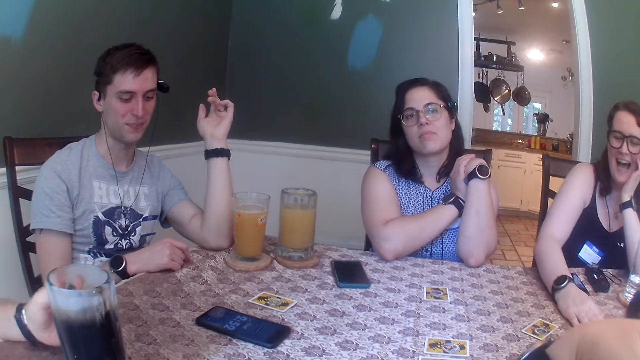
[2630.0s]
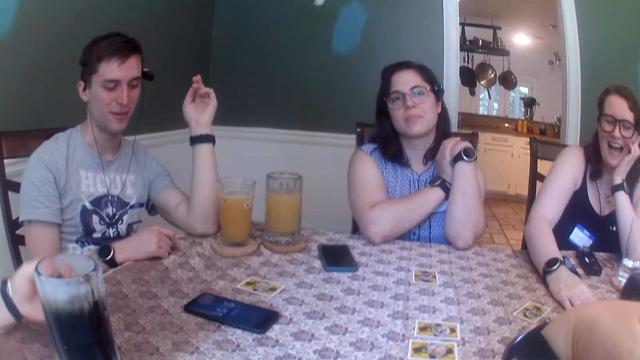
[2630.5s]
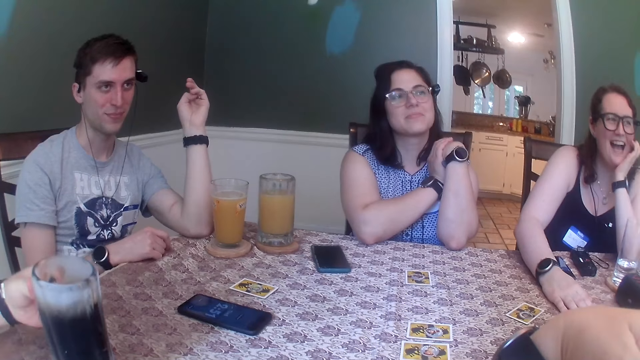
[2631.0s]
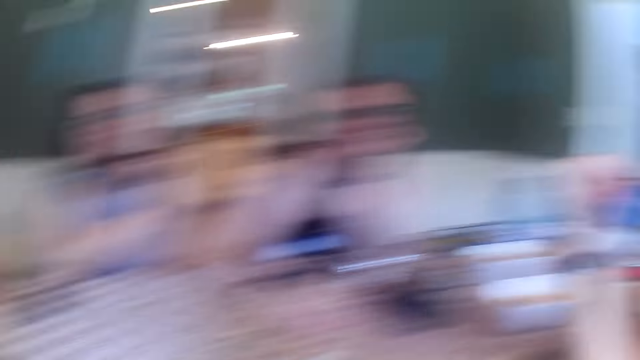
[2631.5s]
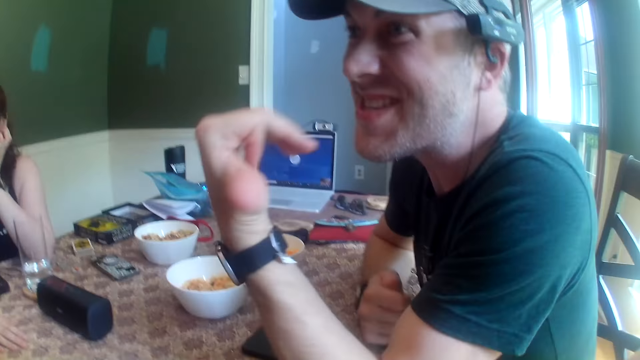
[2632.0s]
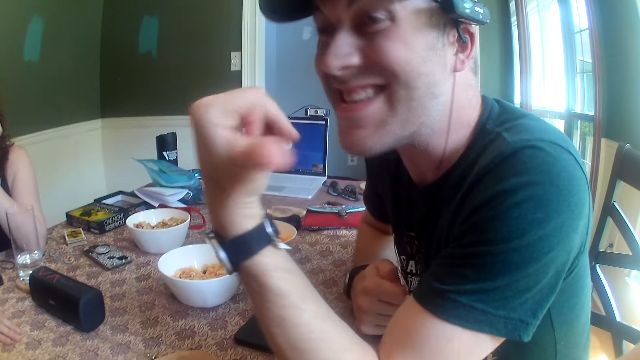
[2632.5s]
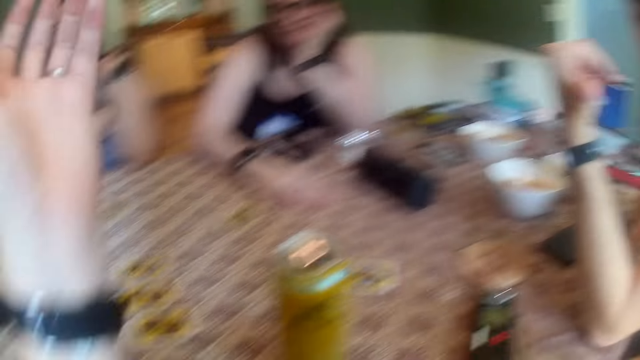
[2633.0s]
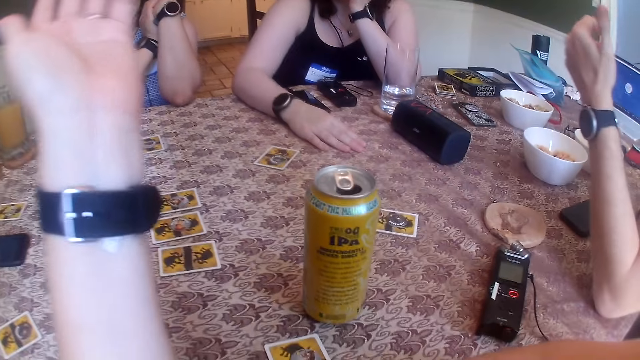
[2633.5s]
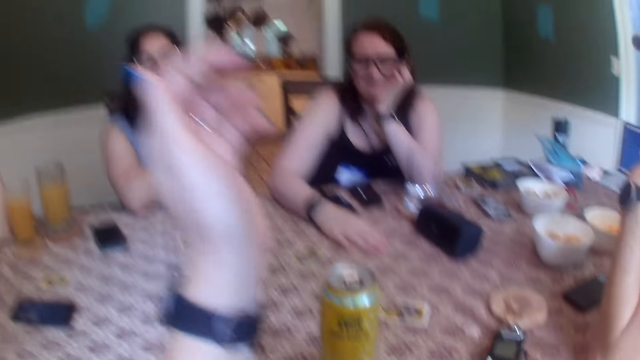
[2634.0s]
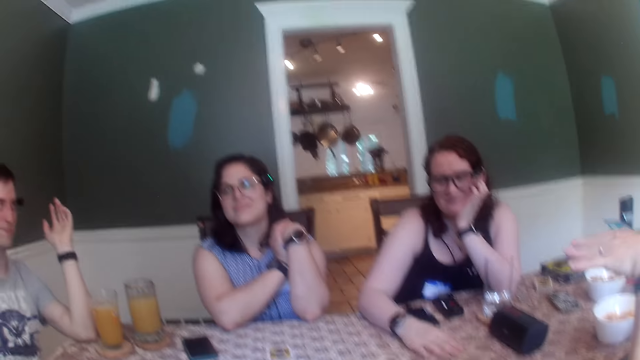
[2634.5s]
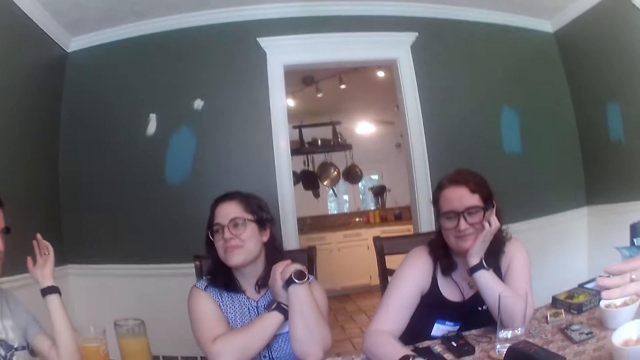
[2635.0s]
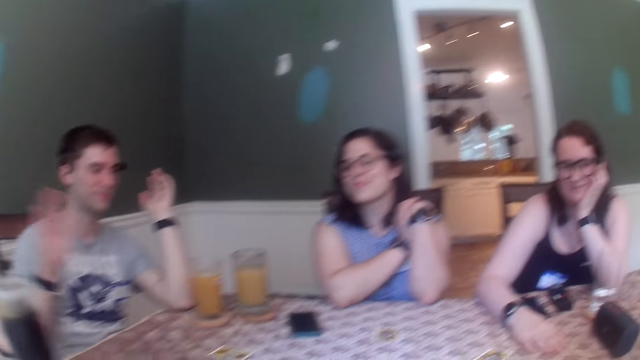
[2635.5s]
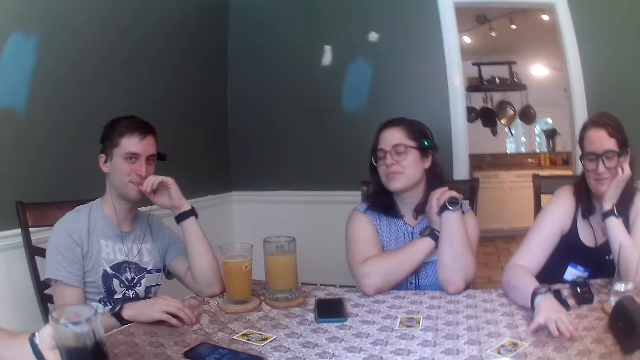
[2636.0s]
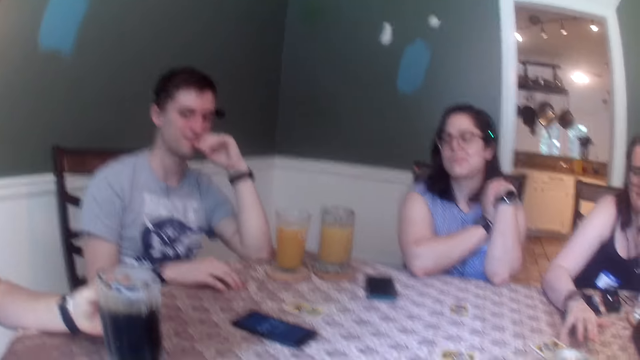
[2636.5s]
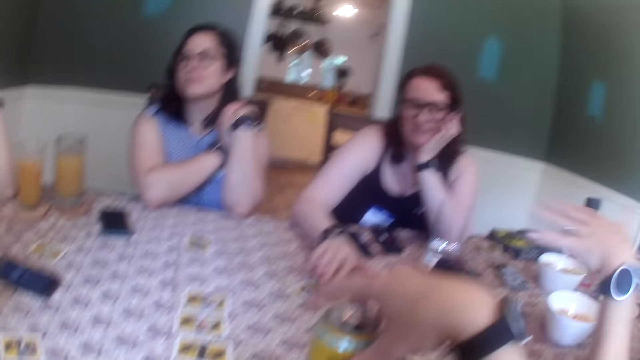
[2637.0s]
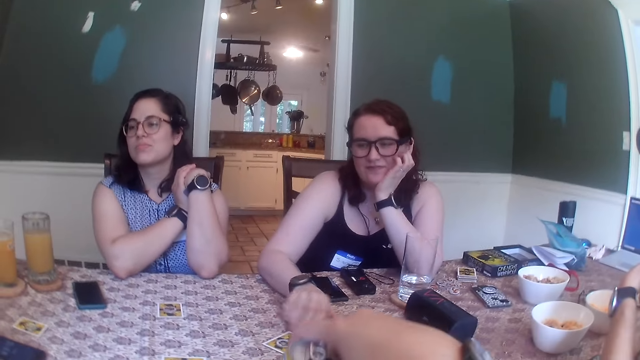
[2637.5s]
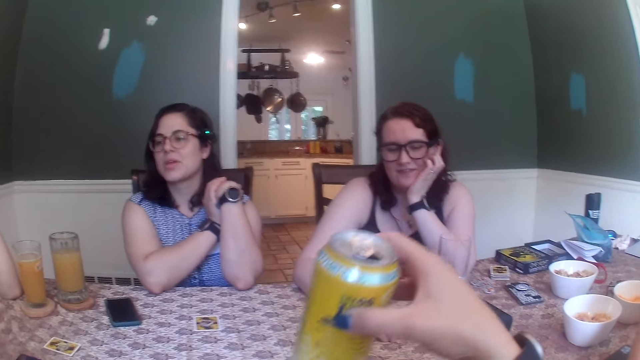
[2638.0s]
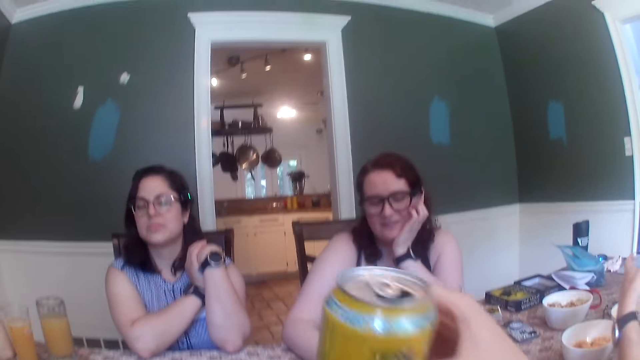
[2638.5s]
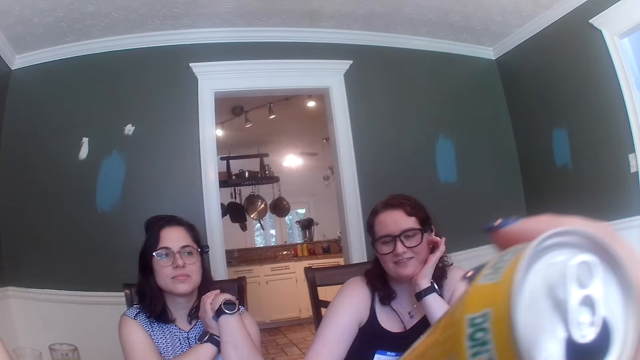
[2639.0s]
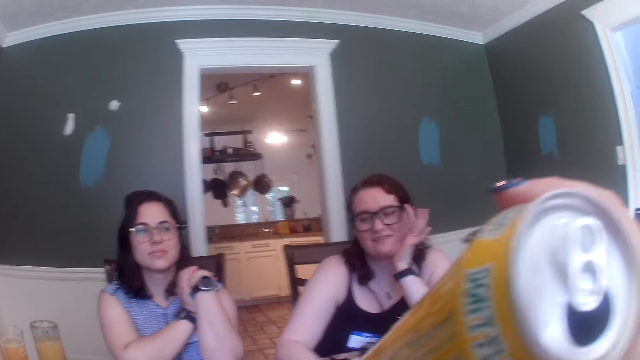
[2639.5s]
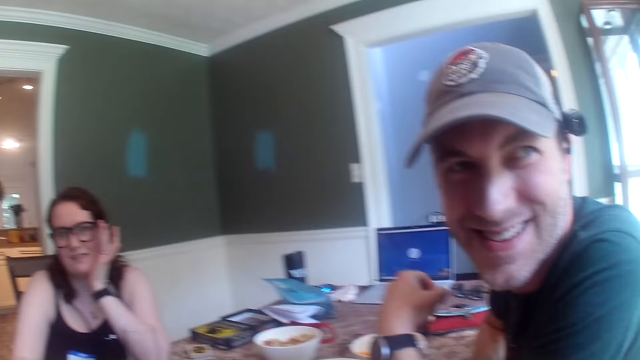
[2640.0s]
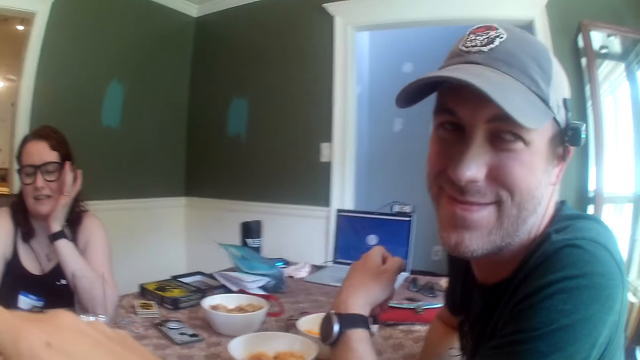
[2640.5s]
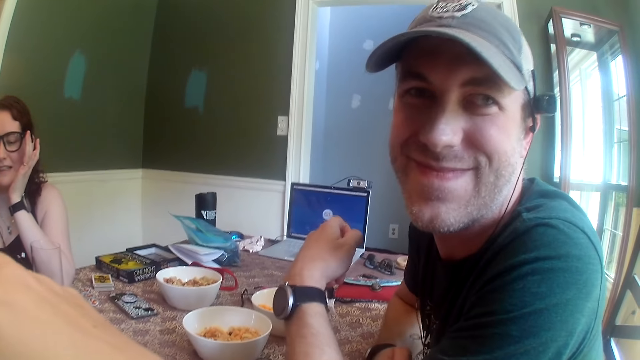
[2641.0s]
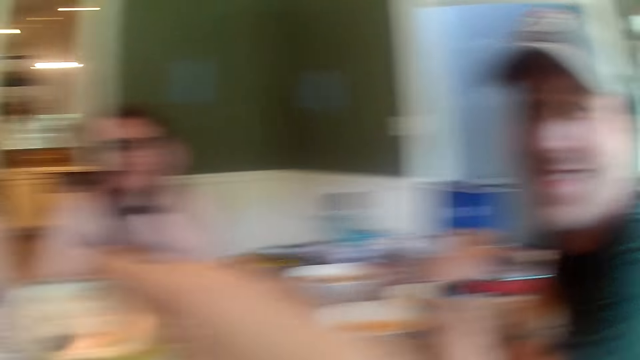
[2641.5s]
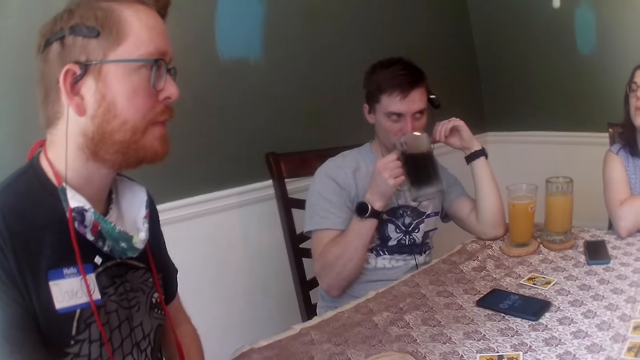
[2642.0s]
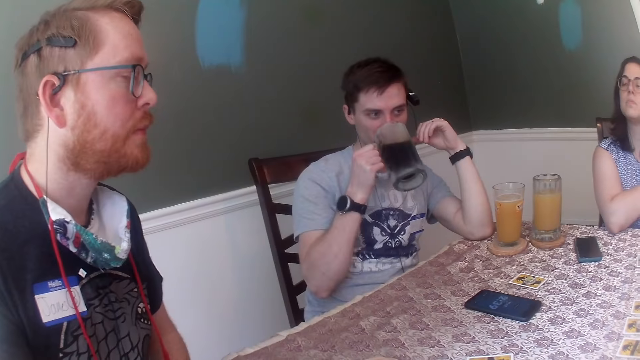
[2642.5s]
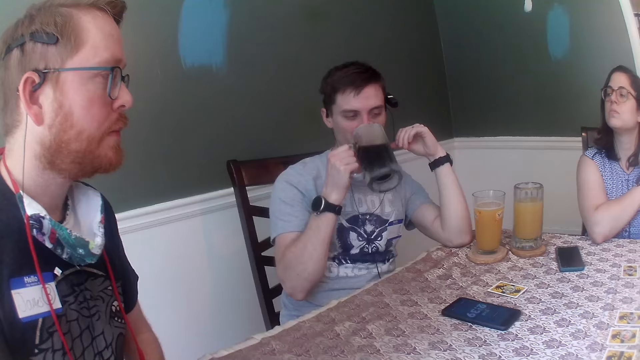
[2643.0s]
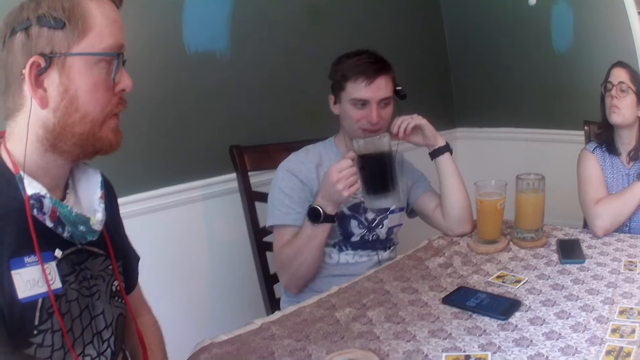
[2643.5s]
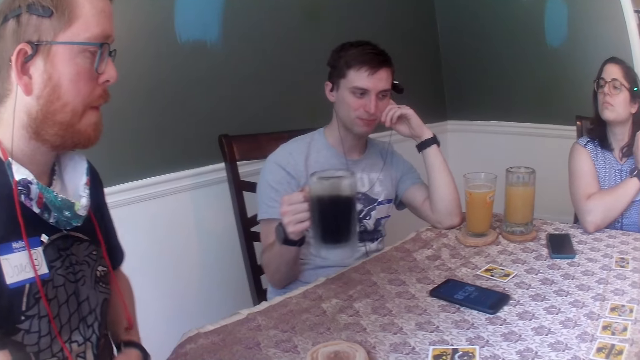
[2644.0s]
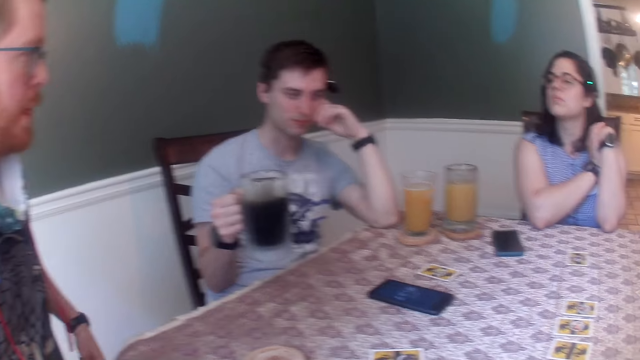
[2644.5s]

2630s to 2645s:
The man picks the cup of soft drink from the coaster on the table with his left hand and places the cup of soft drink on the coaster on the table with his left hand. A woman moves a token on a card on the table with her right hand. The camera wearer picks up the can of soft drink from the table with her right hand. The first man converses with the group of people at the table. Another man drinks from the cup of soft drink in his right hand.

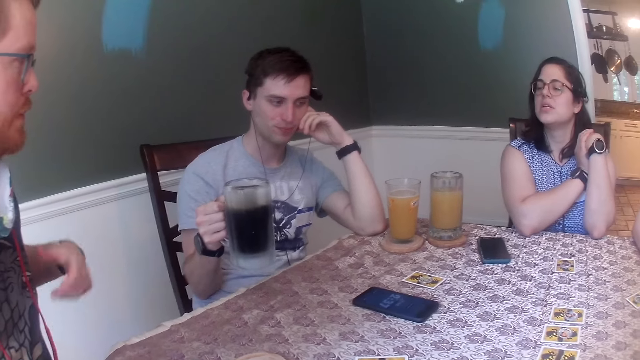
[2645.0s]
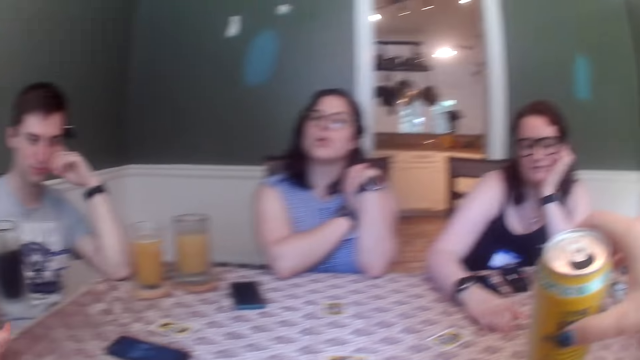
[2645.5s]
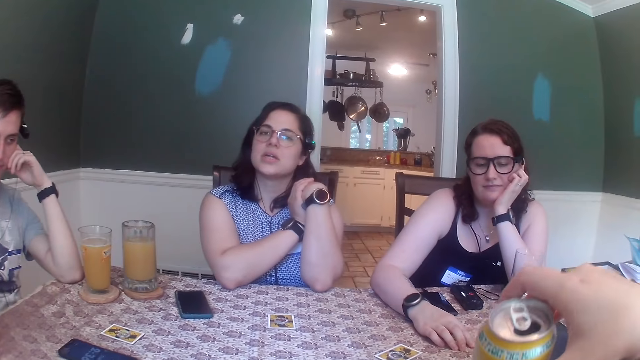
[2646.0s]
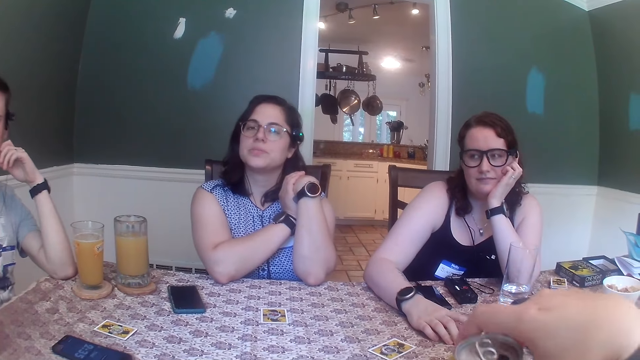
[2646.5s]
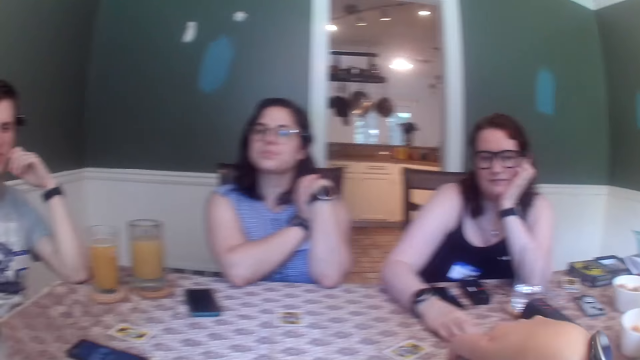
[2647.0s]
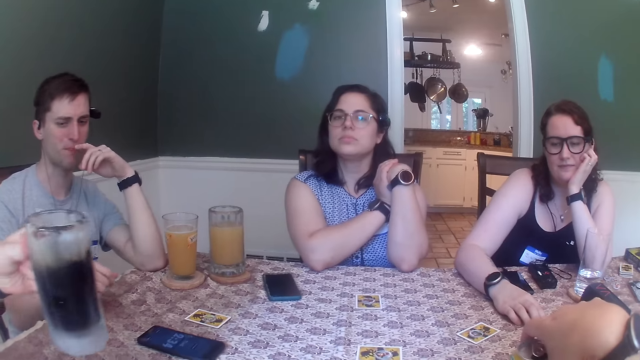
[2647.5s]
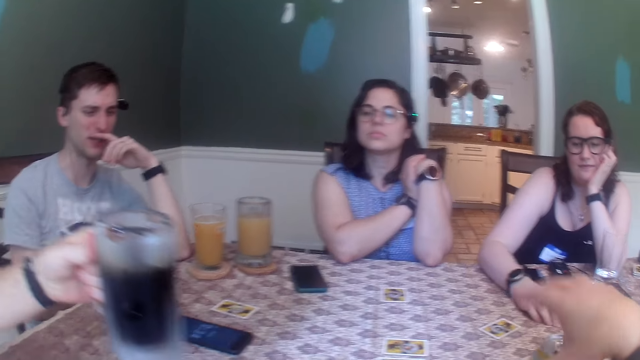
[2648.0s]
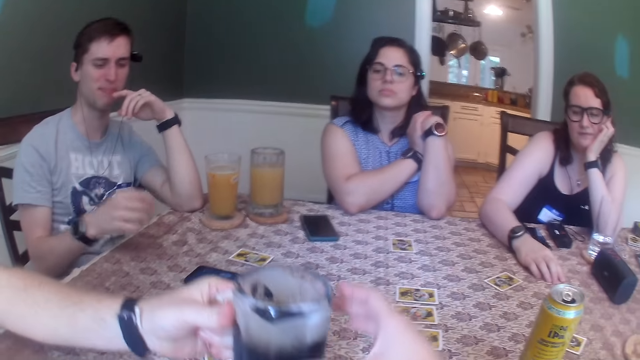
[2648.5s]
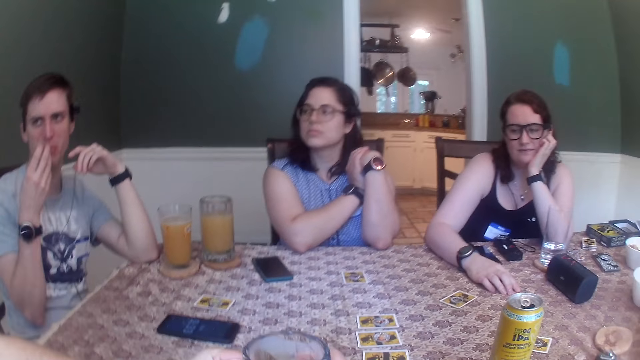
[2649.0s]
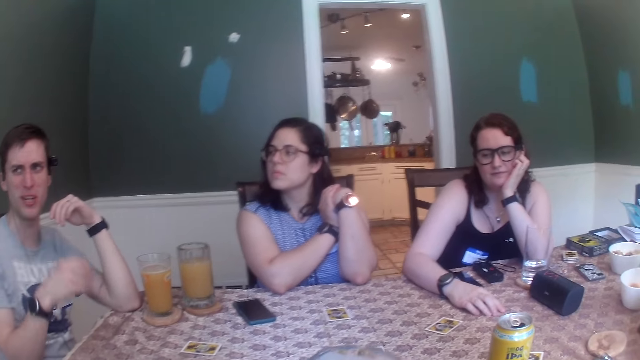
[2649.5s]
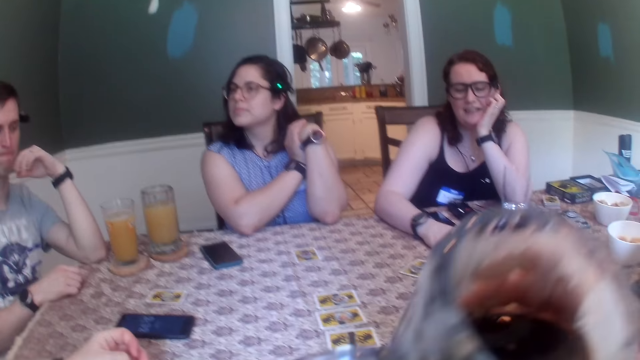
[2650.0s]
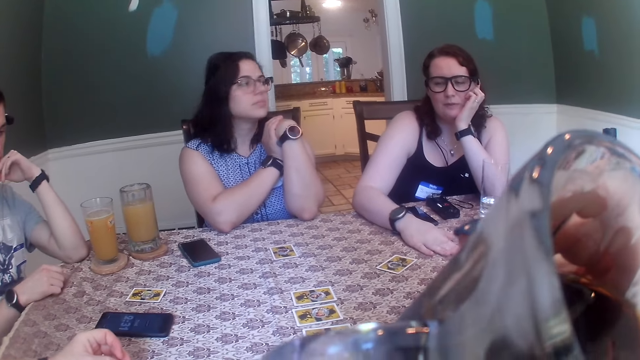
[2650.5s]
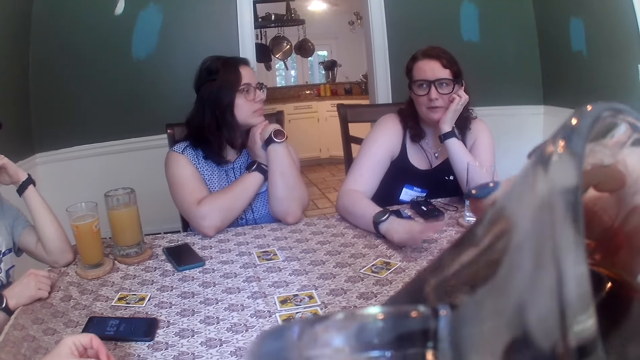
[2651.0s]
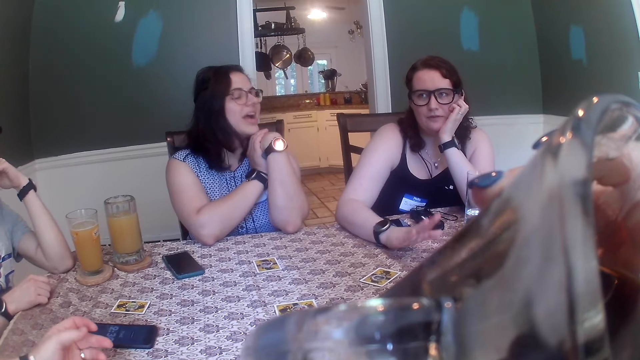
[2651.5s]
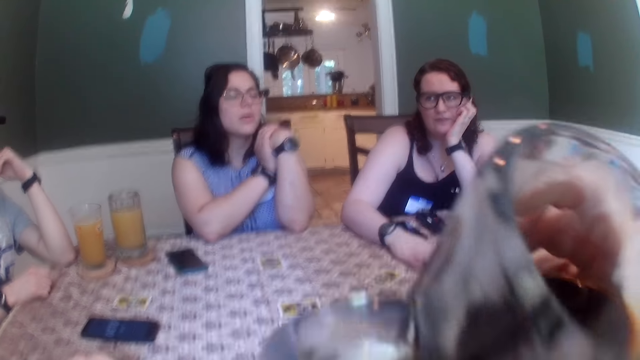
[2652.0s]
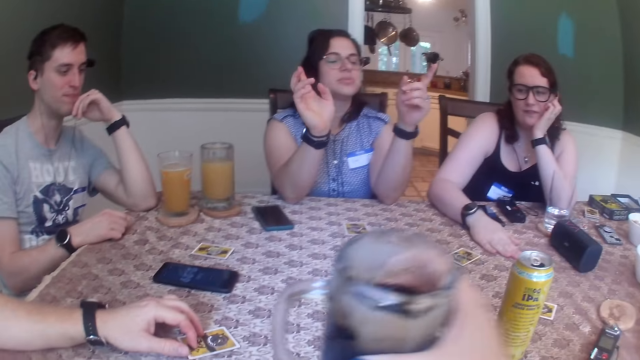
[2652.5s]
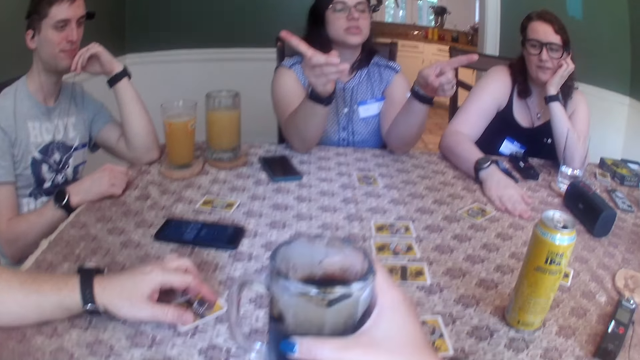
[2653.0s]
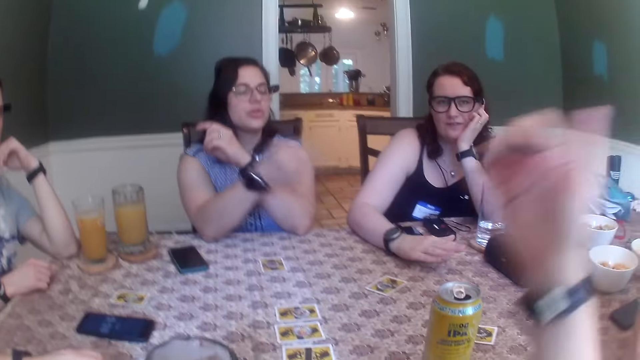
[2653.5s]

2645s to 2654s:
The camera wearer places the can of soft drink on the table with her right hand. A man transfers the cup of soft drink to the camera wearer with his left hand. The camera wearer receives the cup of soft drink from the man with her right hand. Another man removes his right hand from the table and places his right hand on the table. A woman beats the table with her right hand. The camera wearer drinks from the cup of soft drink in her right hand. The first man moves a card on the table with his left hand. The camera wearer holds a glass of something. She places the cup of soft drink on the table with her right hand.
